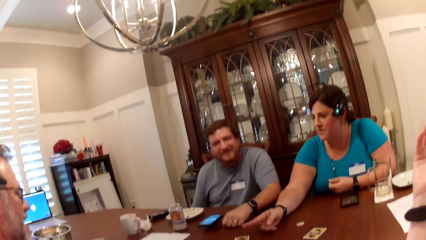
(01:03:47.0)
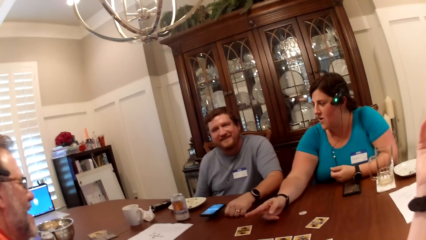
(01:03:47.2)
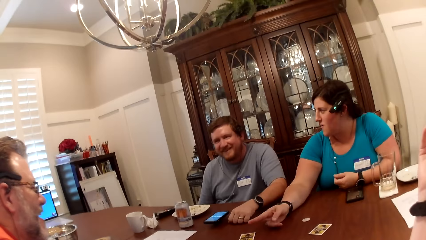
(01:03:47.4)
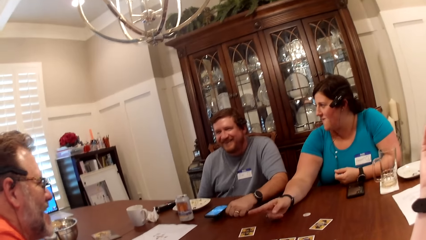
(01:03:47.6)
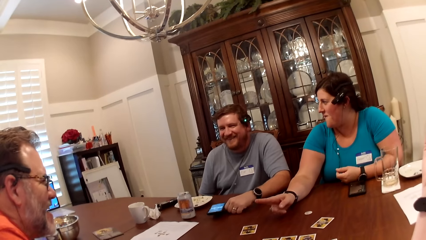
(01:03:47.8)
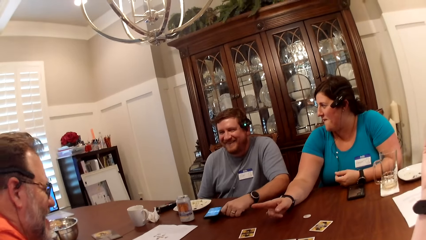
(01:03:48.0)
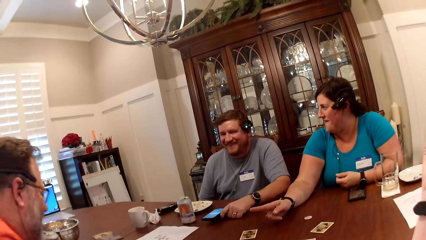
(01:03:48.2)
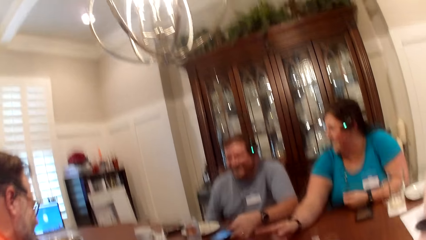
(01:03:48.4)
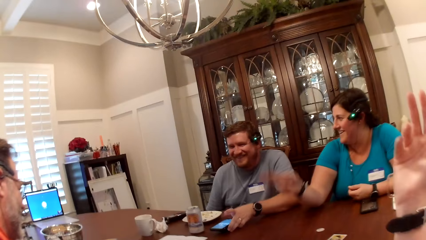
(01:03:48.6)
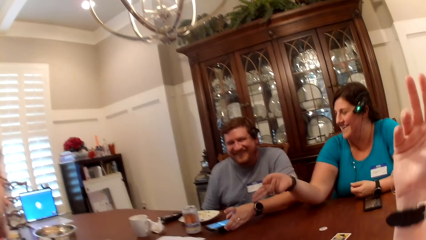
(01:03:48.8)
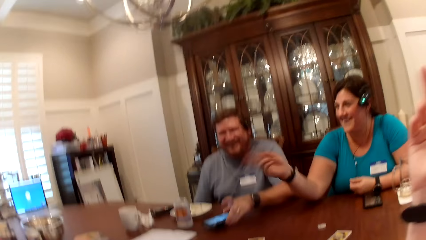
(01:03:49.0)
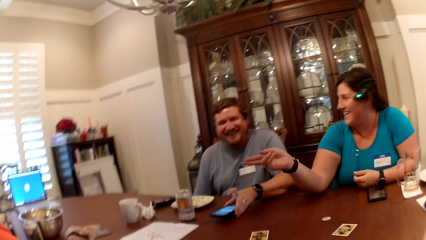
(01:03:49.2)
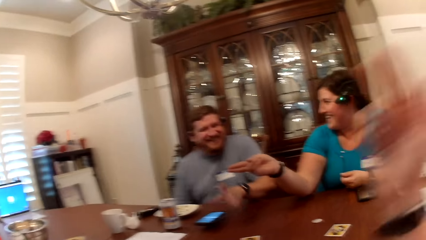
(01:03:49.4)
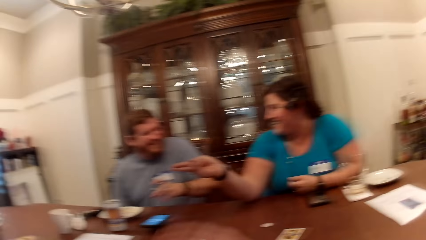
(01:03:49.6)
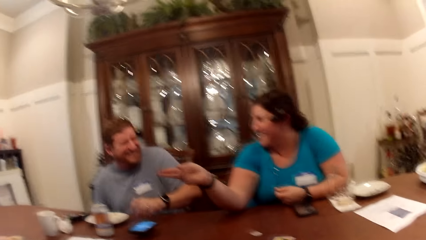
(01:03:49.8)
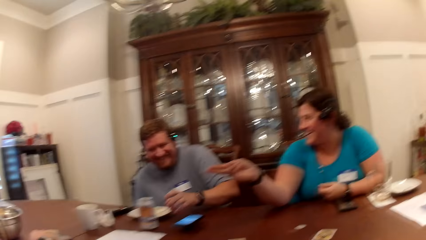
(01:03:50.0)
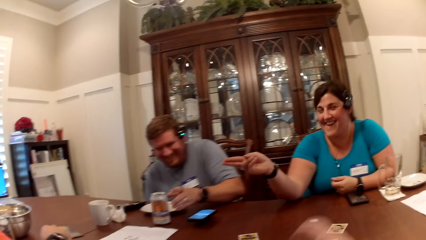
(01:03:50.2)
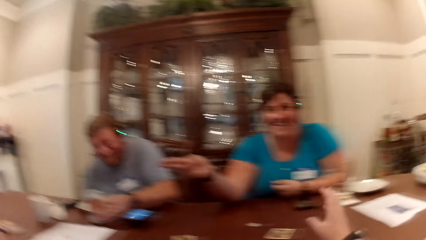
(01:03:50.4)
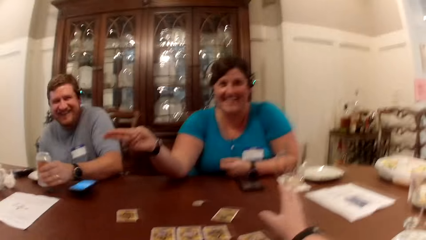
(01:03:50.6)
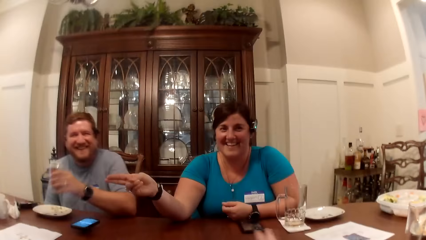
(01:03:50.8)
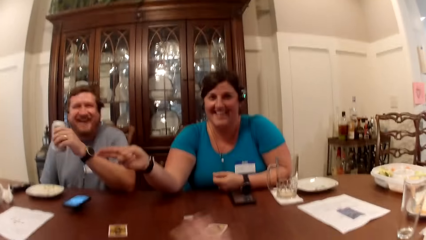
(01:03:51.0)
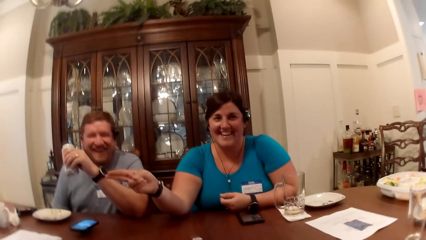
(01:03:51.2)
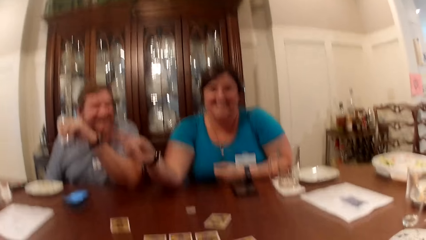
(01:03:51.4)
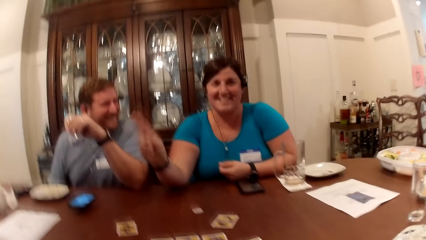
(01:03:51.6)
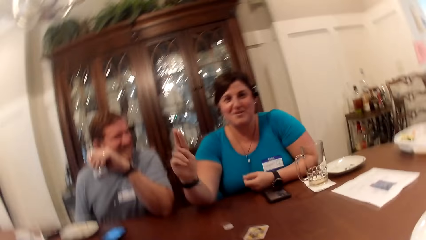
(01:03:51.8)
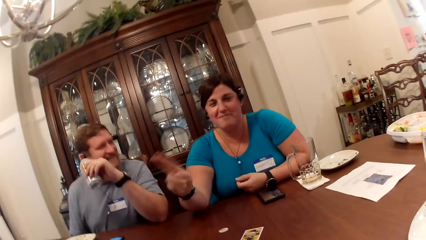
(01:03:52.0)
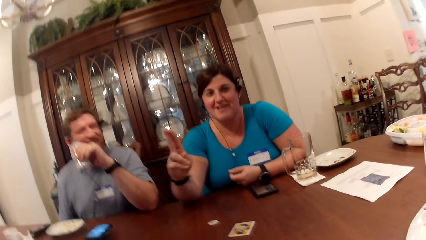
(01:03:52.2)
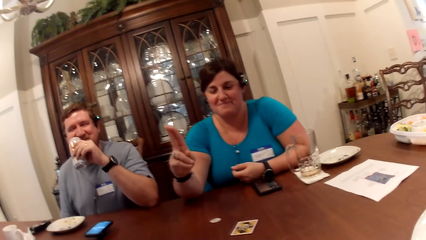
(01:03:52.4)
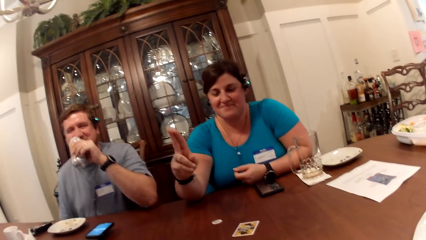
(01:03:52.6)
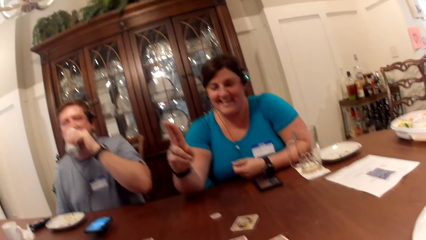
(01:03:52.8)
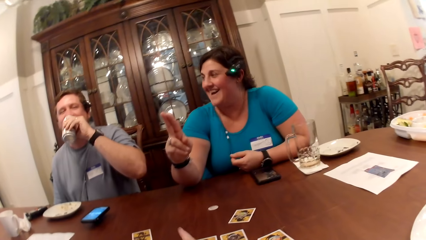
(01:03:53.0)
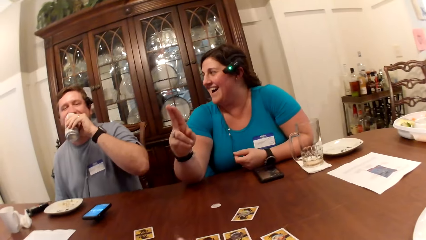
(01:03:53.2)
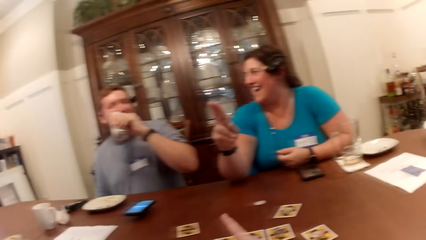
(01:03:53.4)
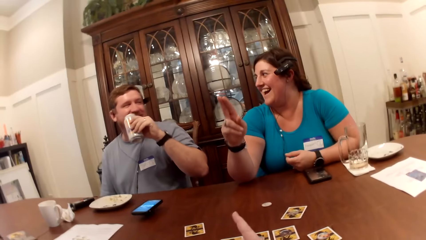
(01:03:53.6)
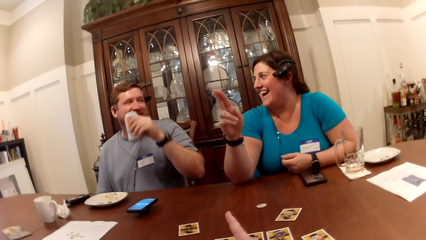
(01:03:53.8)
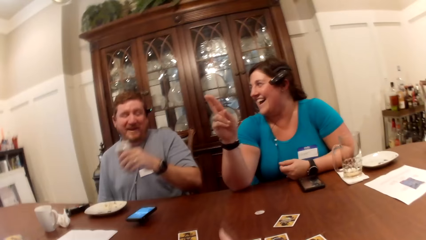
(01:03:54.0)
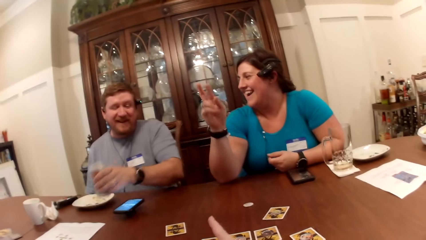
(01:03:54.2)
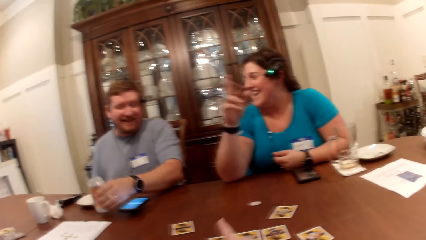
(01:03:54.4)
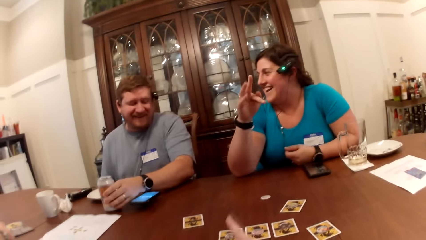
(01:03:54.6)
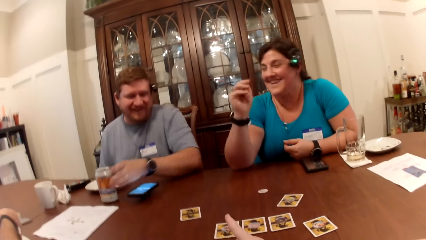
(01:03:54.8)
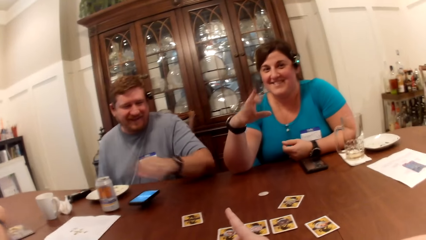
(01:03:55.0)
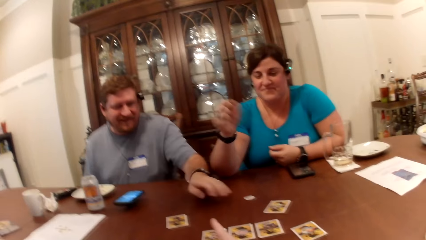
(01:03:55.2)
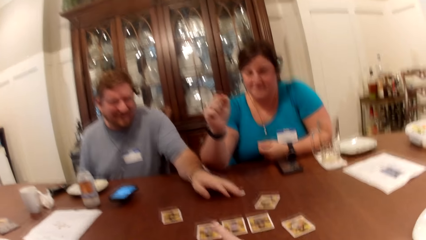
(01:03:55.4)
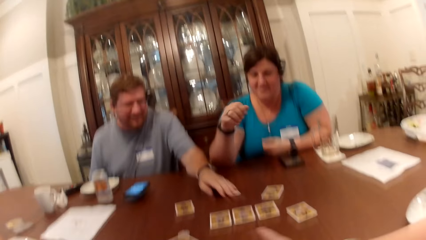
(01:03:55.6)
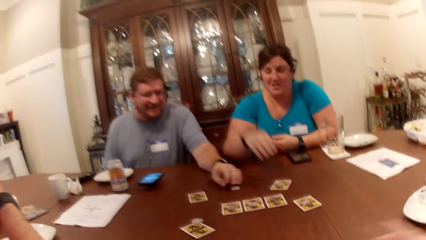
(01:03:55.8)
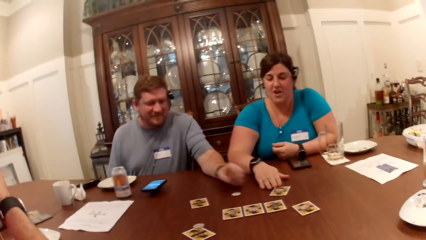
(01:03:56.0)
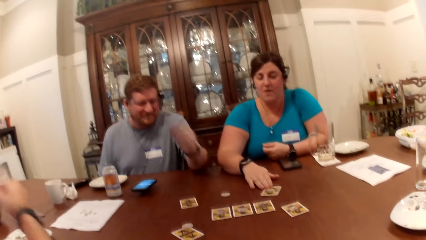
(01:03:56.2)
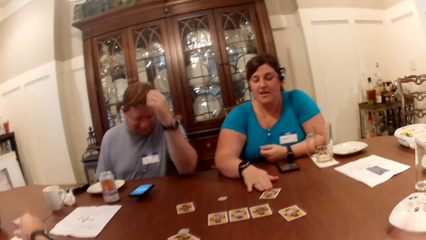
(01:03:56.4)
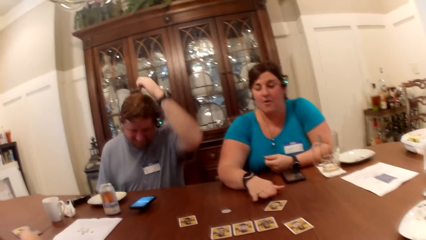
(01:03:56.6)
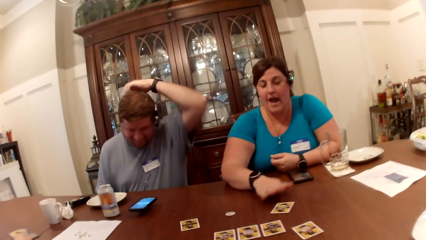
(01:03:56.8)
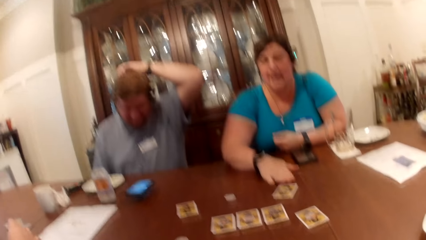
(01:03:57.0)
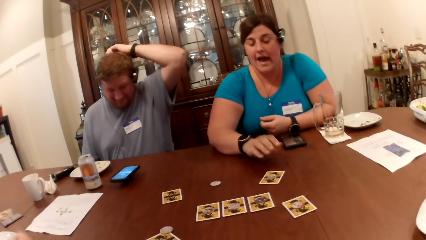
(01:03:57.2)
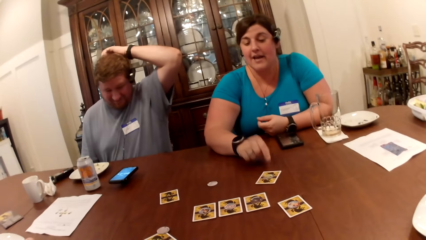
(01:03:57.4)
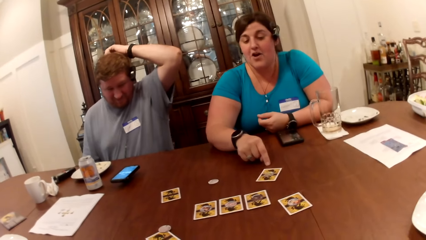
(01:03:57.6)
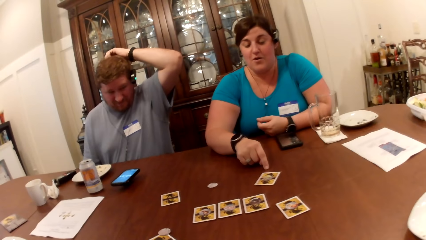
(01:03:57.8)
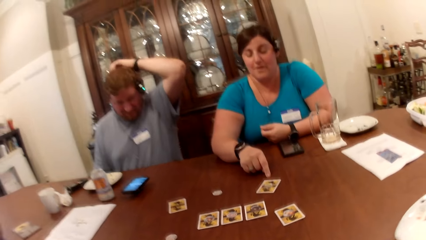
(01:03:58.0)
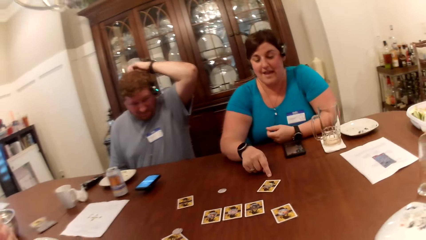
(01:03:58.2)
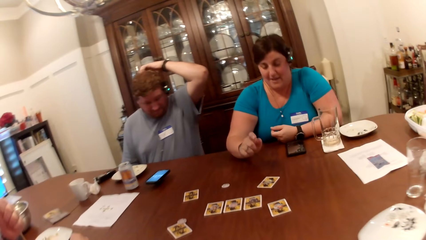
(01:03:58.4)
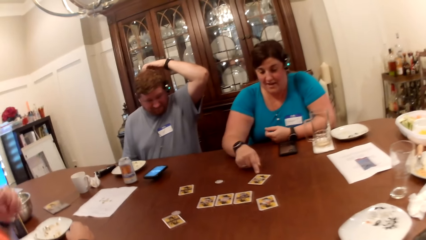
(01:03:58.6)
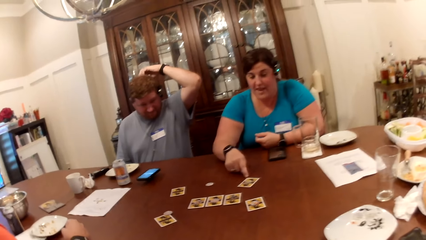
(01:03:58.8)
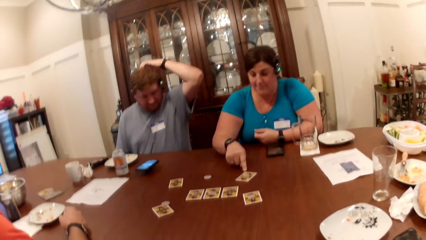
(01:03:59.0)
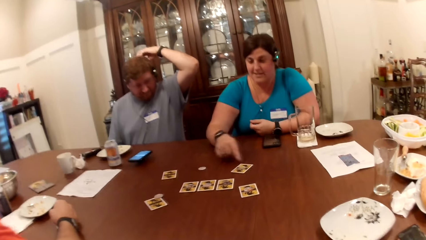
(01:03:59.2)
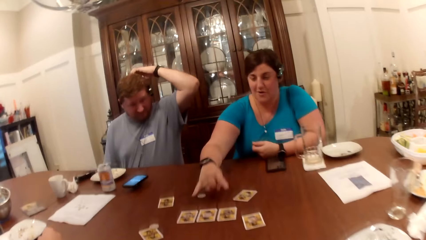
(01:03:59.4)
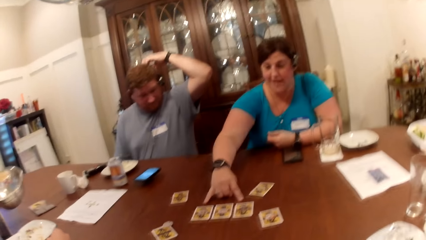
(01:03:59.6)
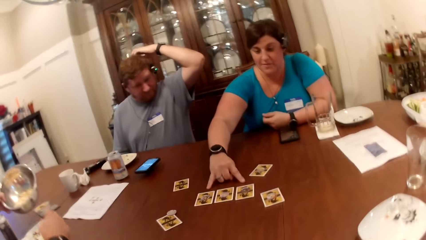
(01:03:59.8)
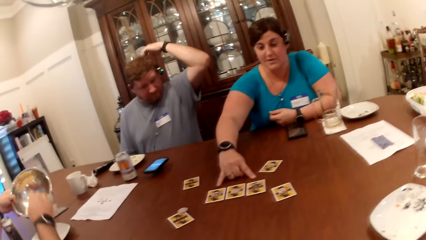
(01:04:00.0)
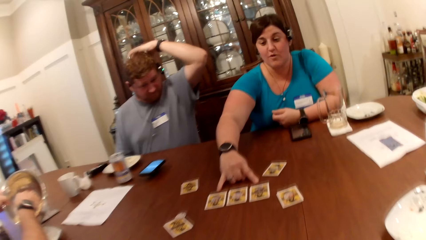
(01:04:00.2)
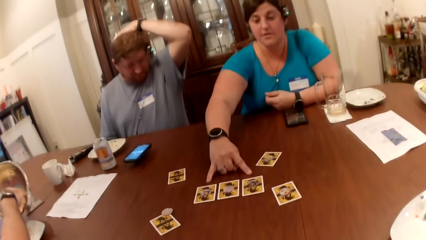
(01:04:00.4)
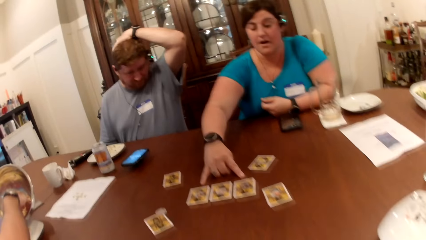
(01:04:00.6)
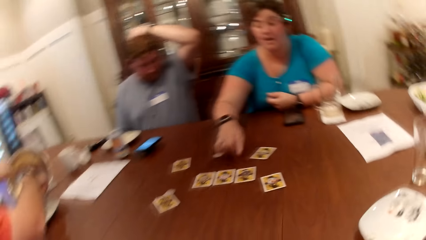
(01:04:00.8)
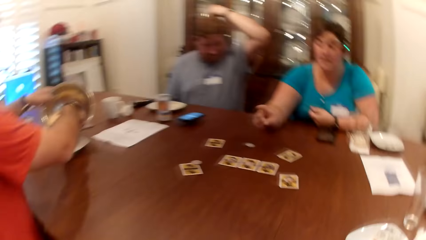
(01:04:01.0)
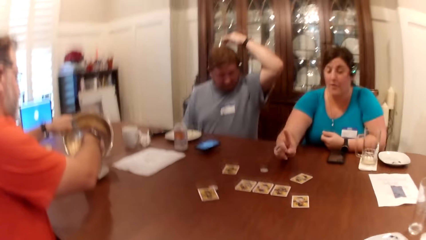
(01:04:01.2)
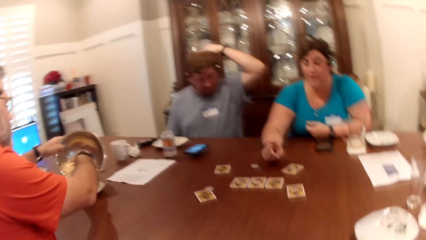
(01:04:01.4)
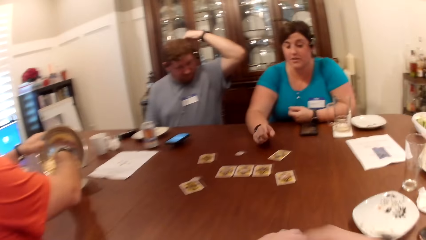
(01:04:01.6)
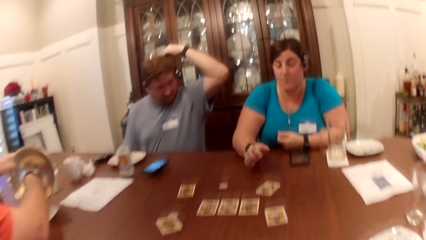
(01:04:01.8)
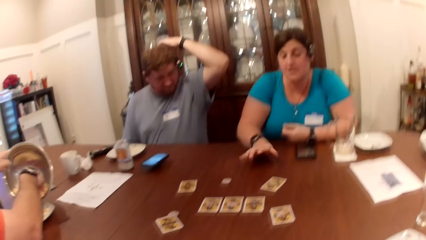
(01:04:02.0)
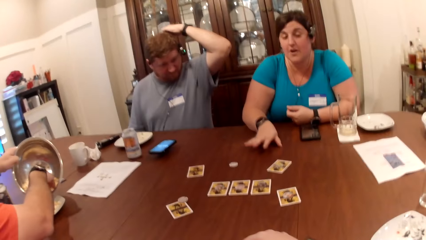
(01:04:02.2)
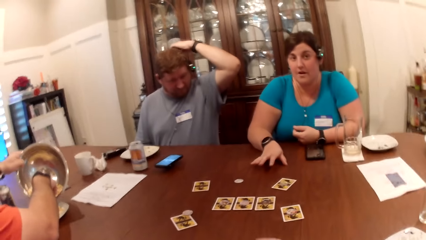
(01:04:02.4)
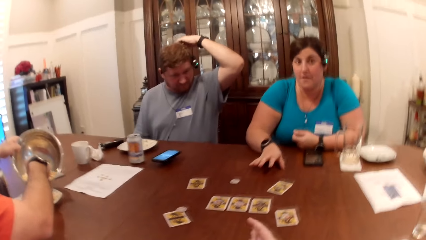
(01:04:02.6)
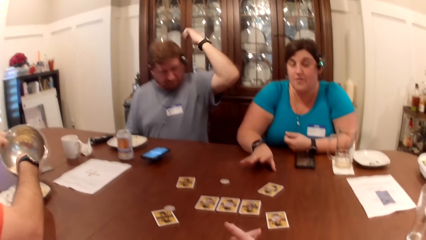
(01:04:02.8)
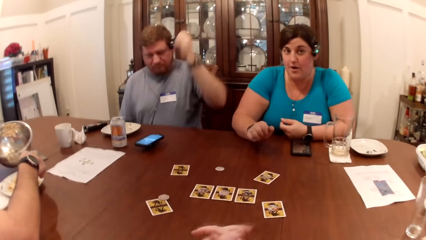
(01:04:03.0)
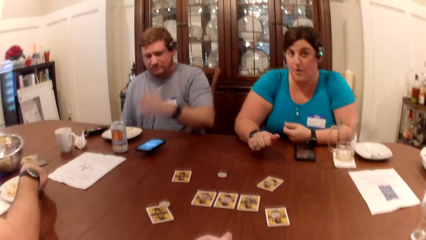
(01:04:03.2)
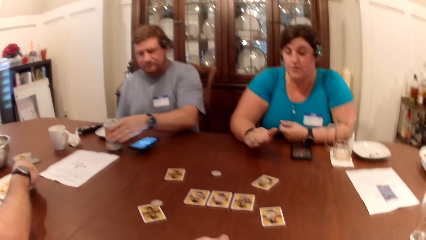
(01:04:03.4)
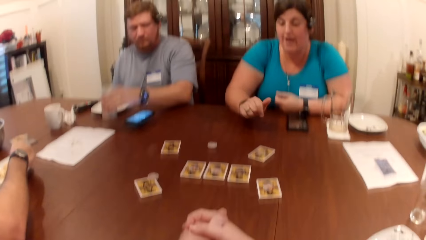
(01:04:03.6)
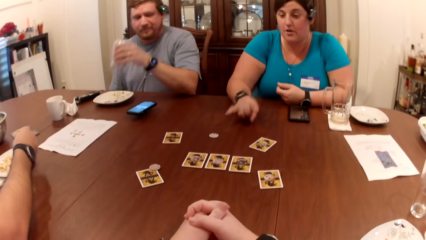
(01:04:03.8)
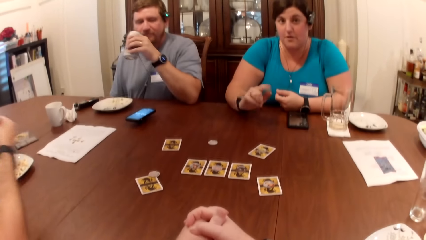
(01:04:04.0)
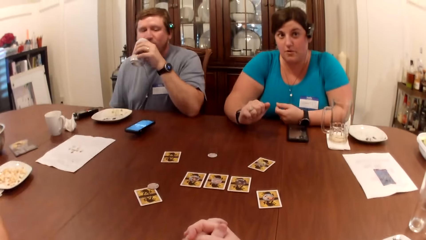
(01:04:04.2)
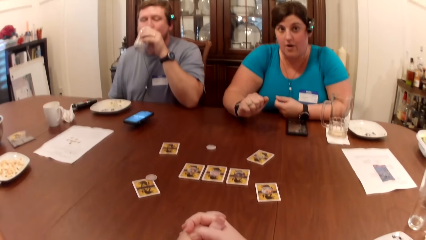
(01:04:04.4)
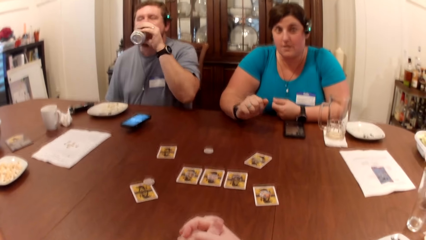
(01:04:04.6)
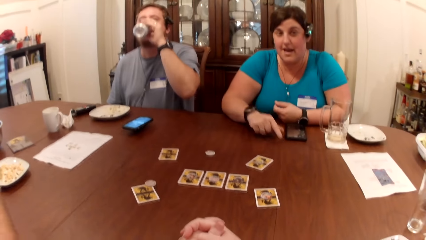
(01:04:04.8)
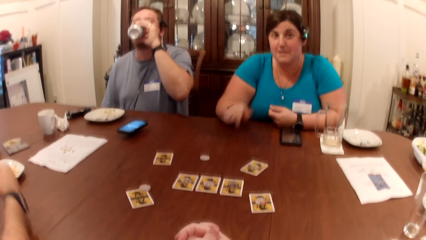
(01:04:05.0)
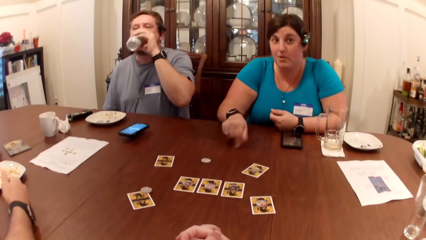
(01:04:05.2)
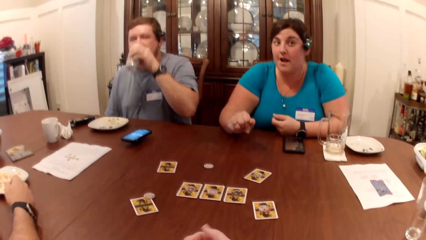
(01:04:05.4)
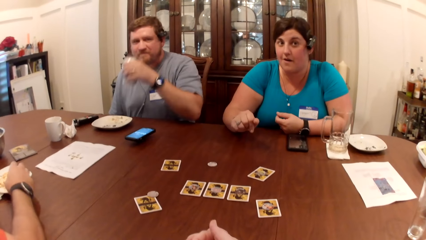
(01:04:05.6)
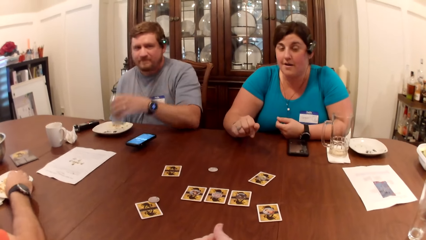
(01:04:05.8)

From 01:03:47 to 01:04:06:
A man moves the phone on the table with his left hand and picks up a can from the table with his left hand. The camera wearer demonstrates using hands. The man drinks from the can in his left hand and places the can in his left hand on the table. The camera wearer converses with a woman and another man. The first man moves the chips on the table with his left hand. Another woman moves a card on the table with her right hand. The first man scratches his head with his left hand. The camera wearer converses with the first woman. The other man picks food from a bowl in his left hand. The other man places the food in his right hand into the plate on the table. The first man picks up the can from the table with his left hand and drinks from the can in his left hand.
